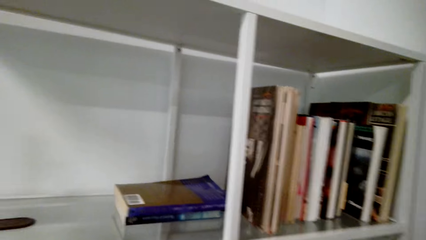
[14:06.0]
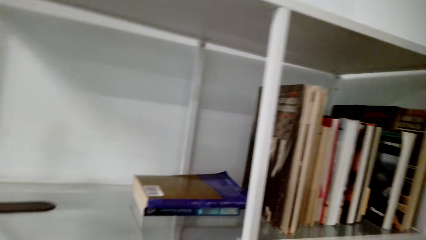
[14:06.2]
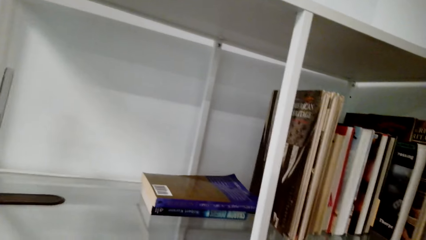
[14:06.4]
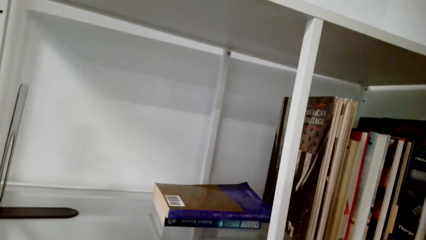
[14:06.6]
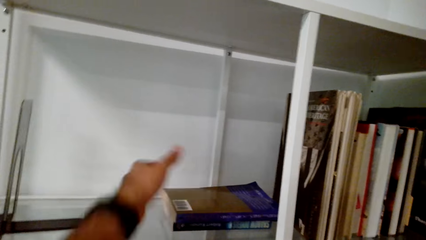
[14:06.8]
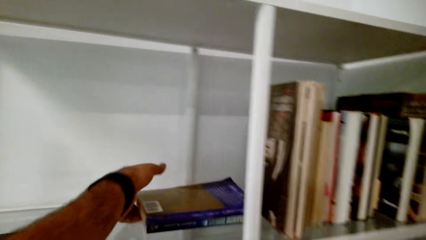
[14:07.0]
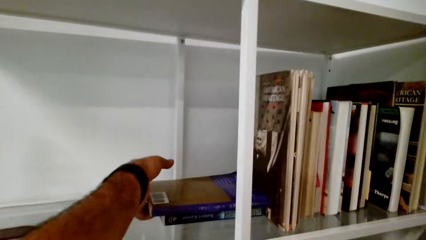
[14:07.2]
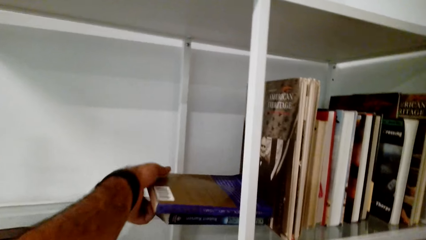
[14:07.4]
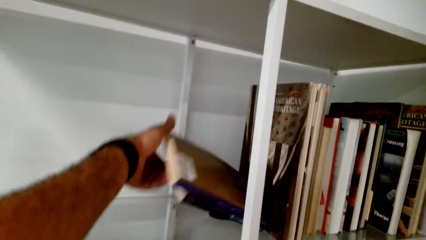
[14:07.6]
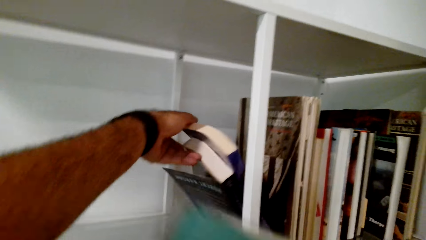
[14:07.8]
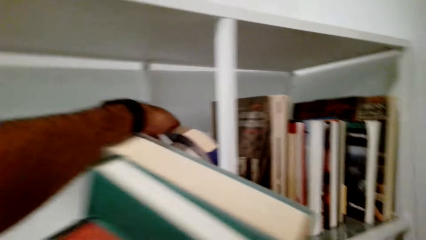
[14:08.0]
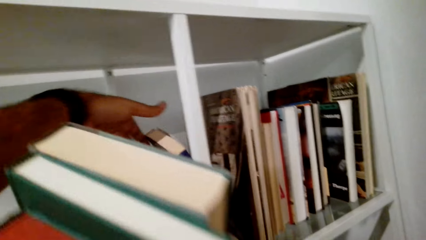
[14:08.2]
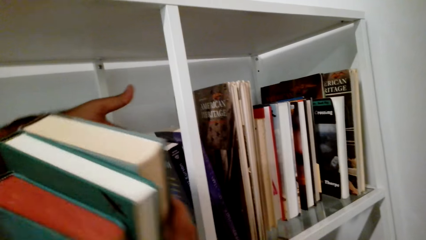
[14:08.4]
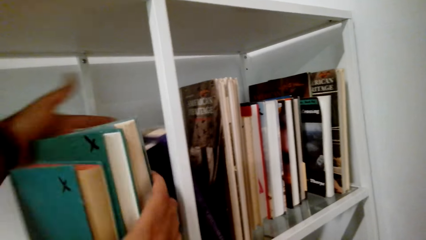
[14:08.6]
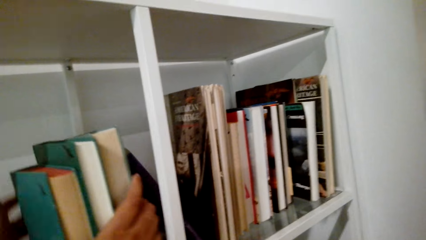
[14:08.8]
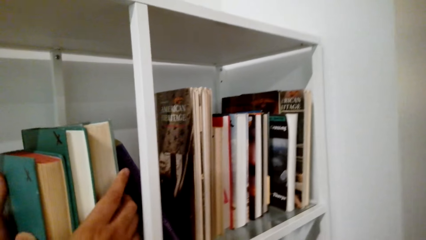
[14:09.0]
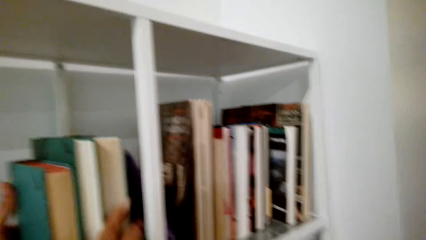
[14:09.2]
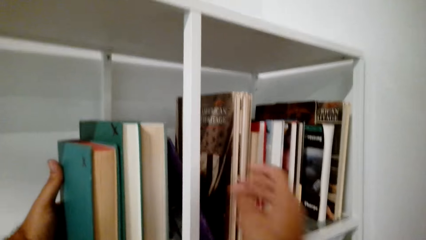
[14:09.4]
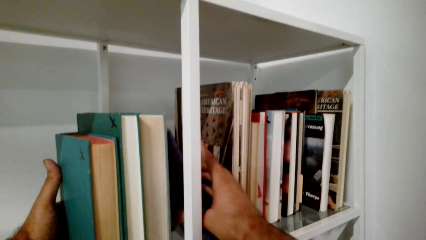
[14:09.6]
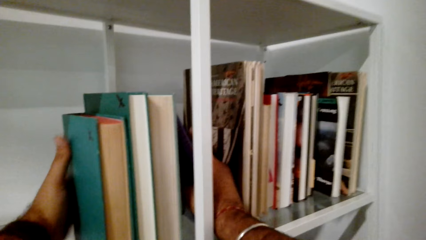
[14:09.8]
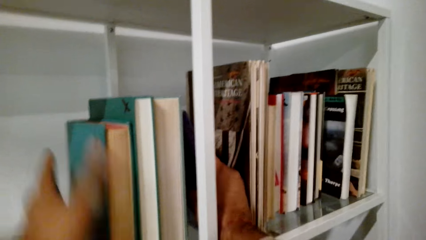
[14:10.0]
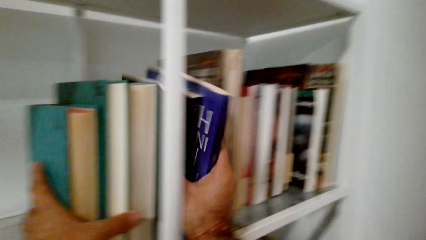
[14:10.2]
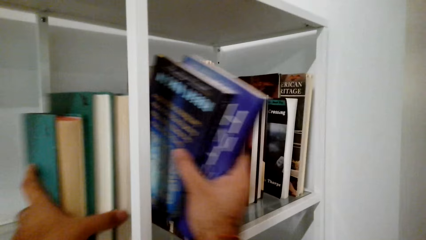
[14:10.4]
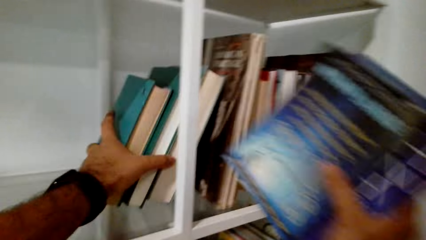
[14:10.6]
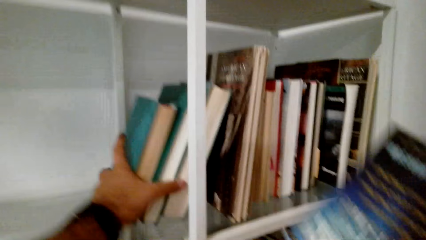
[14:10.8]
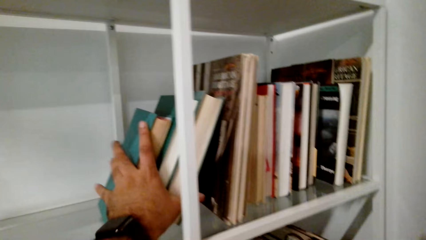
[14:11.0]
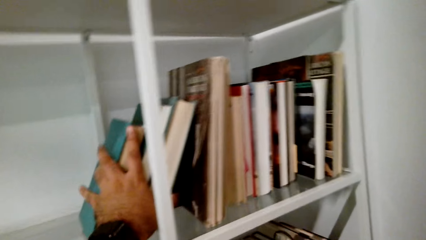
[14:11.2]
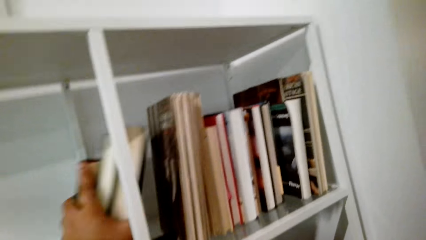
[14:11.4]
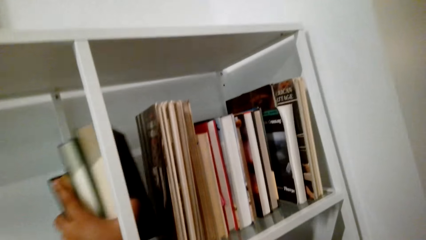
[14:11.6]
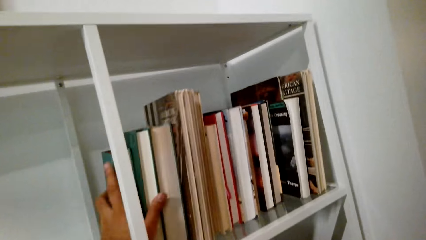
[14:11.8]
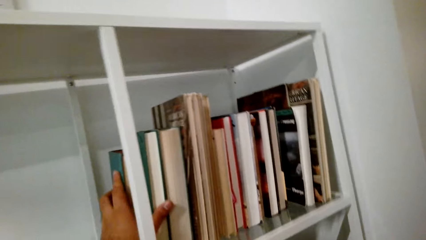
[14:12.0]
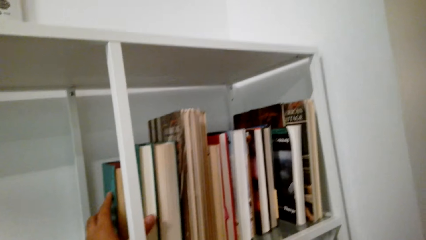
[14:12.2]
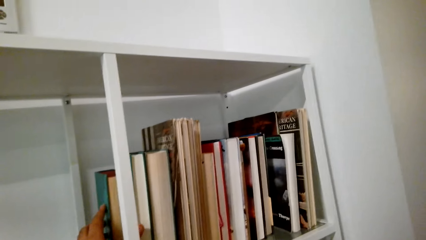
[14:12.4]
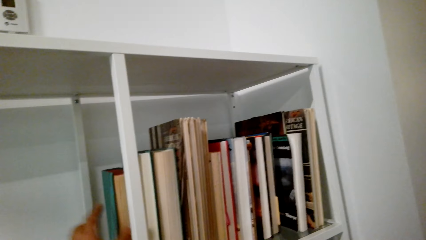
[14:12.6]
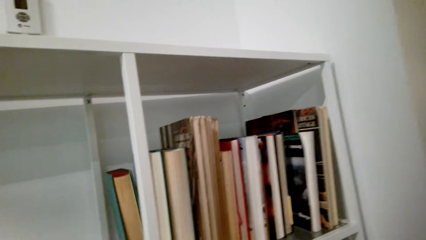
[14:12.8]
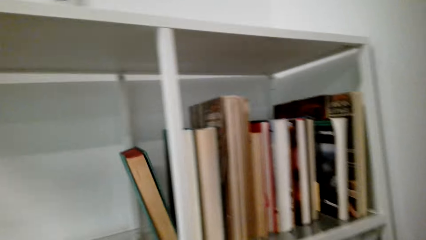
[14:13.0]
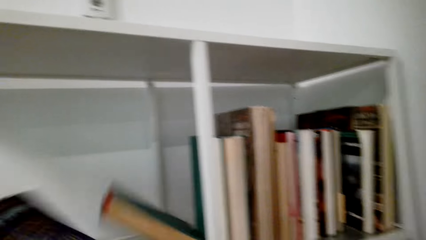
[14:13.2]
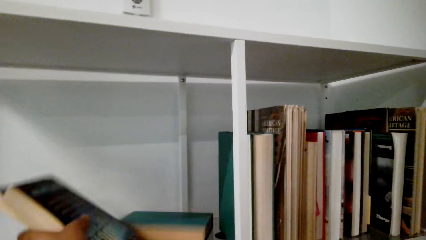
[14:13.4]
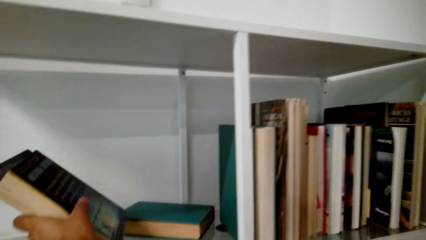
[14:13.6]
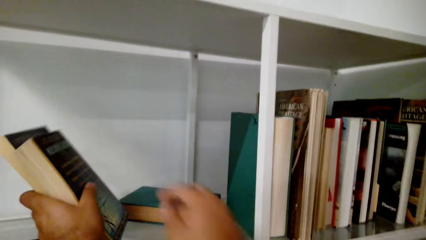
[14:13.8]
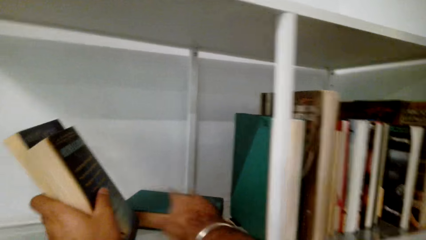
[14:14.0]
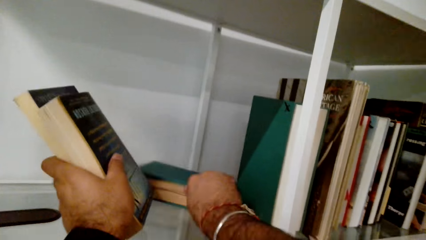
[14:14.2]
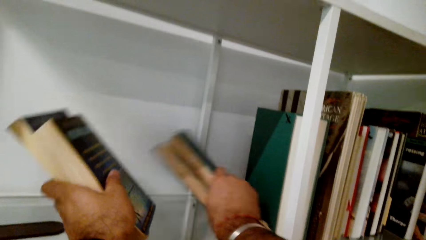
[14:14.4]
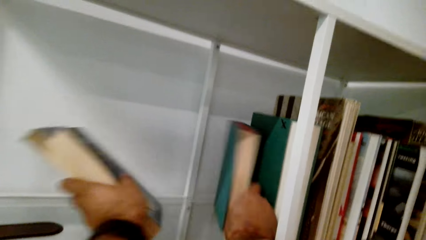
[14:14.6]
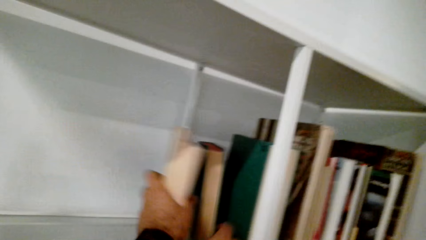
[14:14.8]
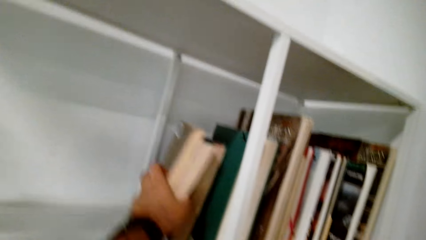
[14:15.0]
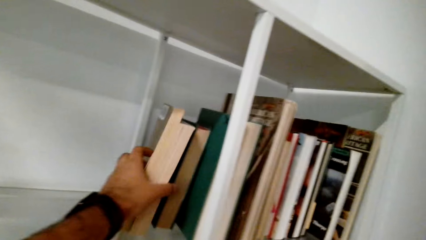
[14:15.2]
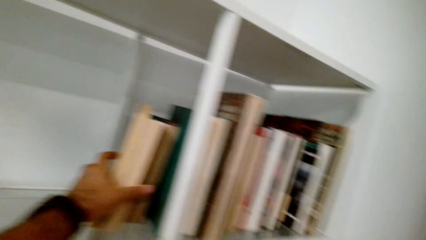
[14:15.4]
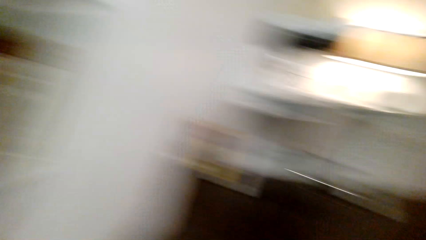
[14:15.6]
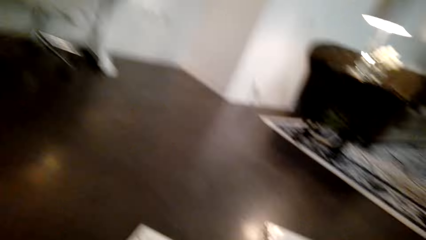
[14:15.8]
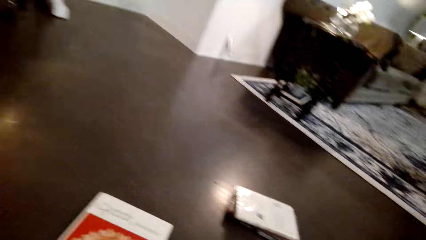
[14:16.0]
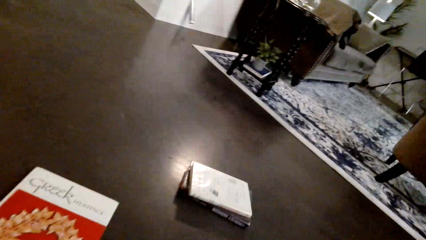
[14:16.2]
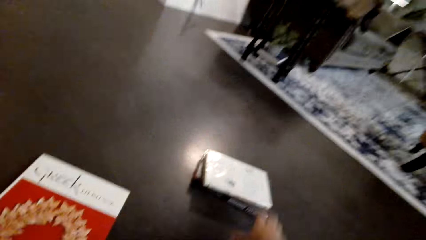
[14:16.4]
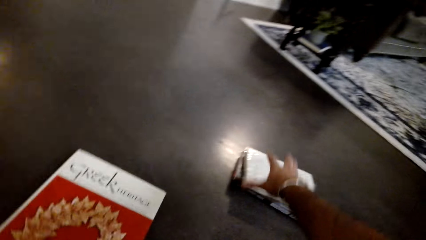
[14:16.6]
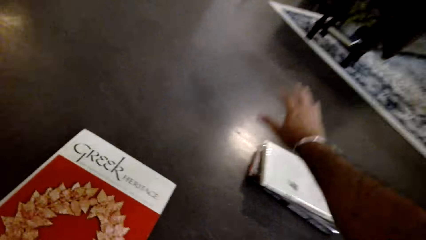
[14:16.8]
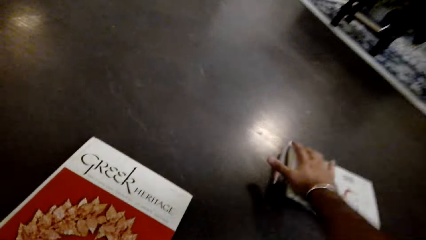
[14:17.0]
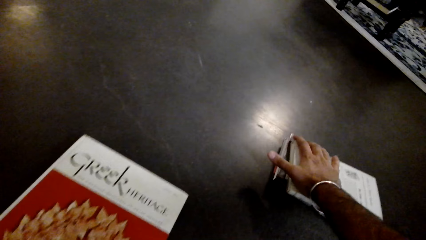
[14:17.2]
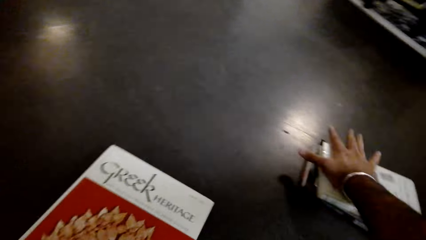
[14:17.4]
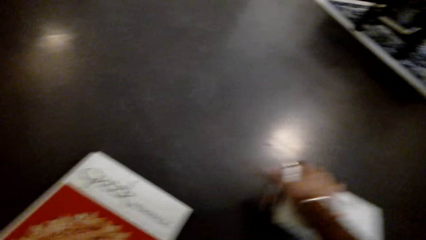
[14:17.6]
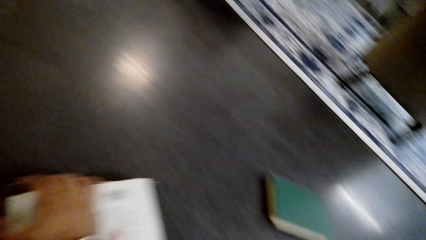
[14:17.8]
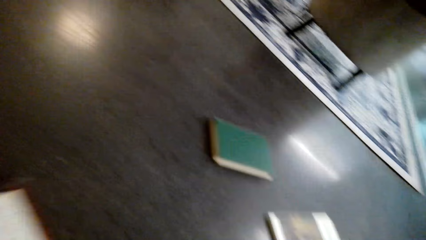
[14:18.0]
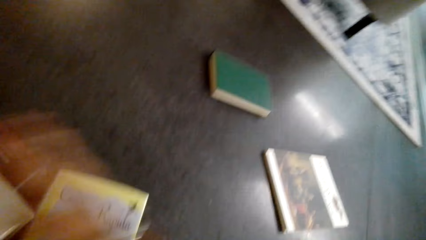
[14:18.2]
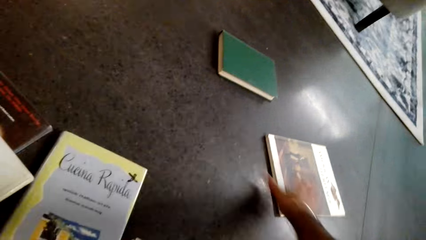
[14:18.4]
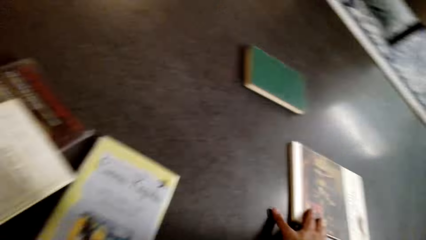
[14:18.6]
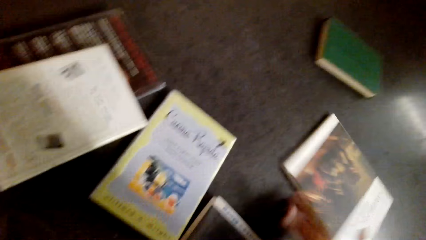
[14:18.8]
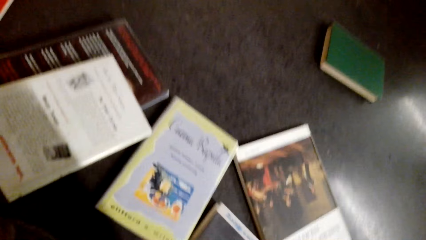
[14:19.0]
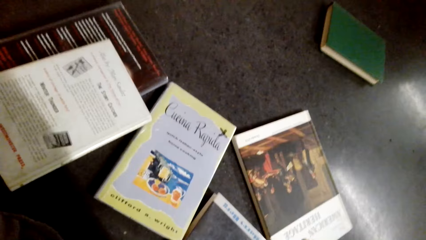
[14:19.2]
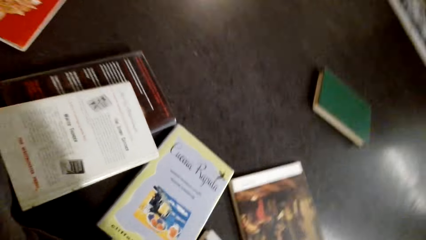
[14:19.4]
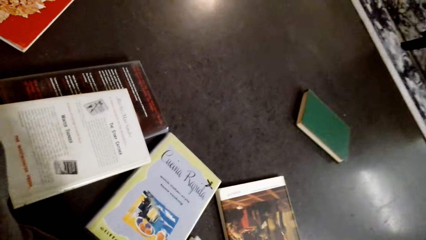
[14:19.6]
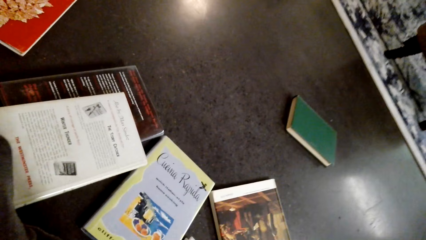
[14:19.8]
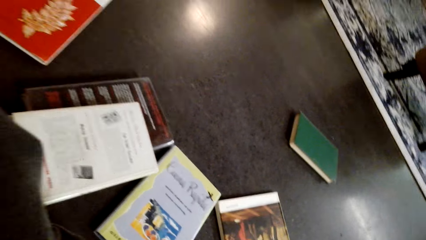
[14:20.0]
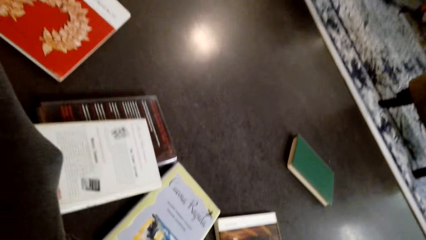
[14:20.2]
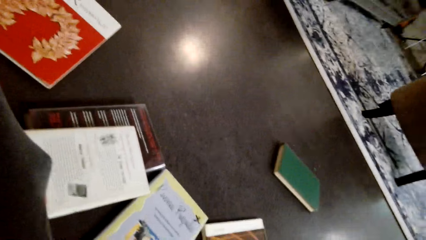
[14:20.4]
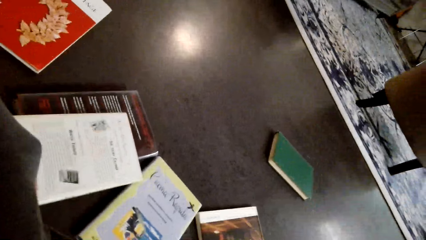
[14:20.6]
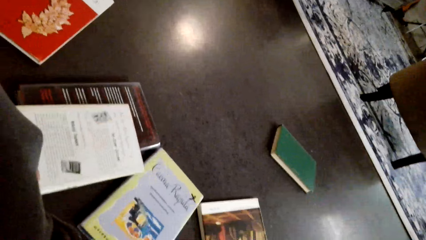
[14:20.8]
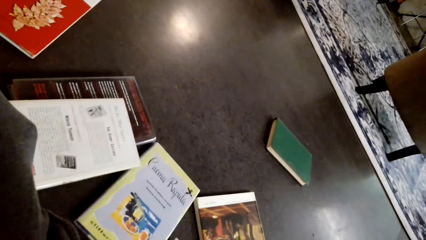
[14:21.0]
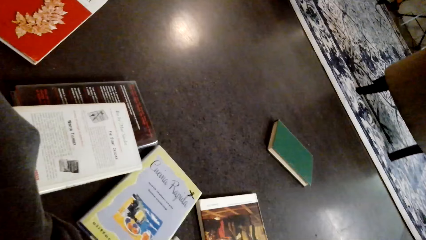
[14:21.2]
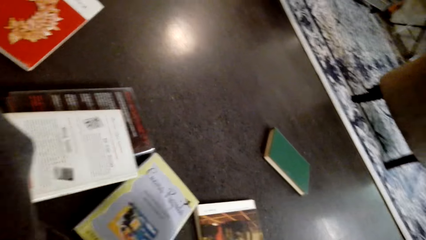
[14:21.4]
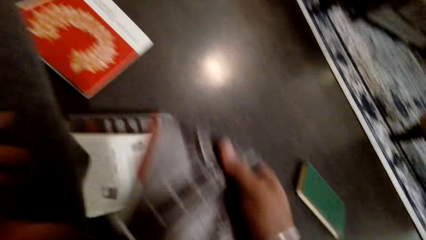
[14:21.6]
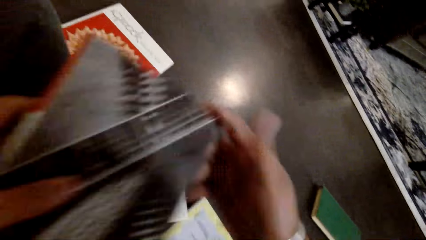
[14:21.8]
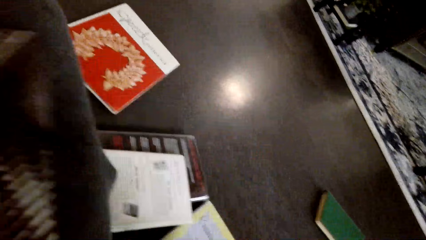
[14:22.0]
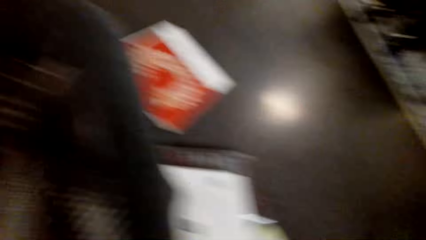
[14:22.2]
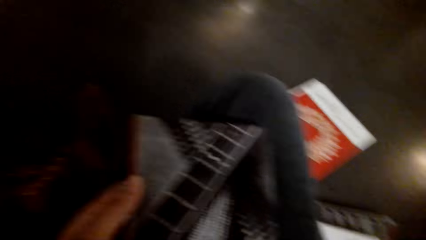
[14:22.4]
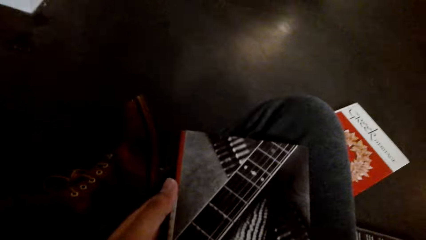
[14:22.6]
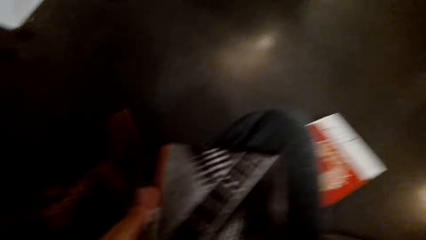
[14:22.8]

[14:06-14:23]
The camera wearer arranges the books on the shelf or floor. They pick the books from the table or floor.
